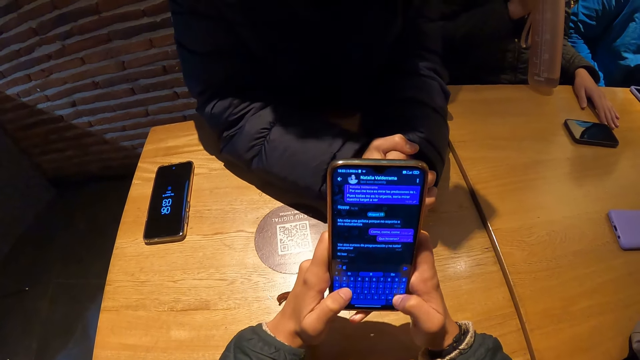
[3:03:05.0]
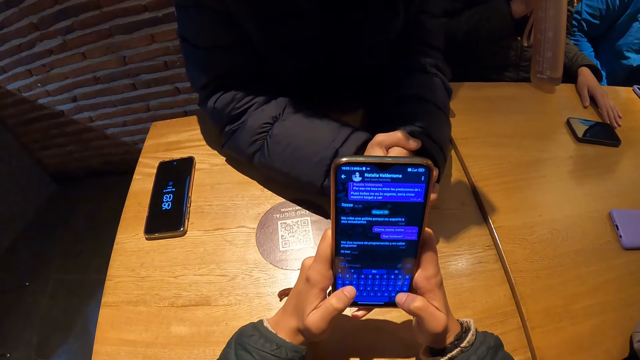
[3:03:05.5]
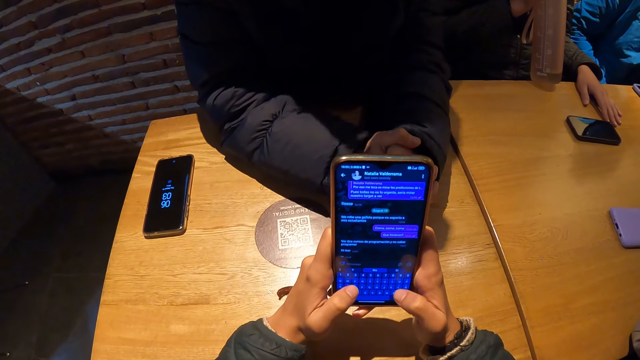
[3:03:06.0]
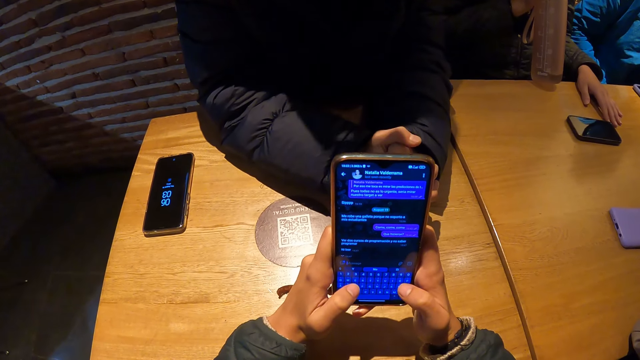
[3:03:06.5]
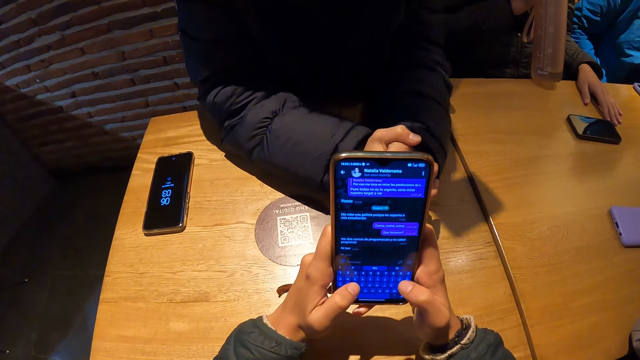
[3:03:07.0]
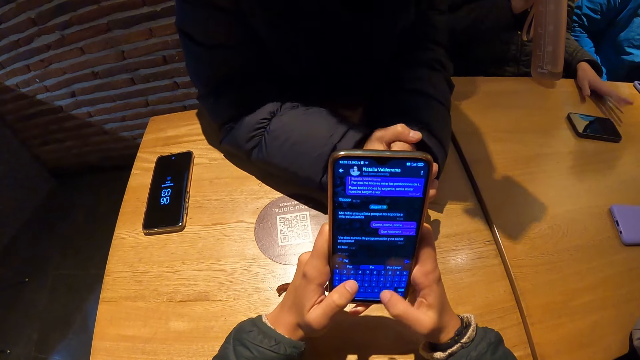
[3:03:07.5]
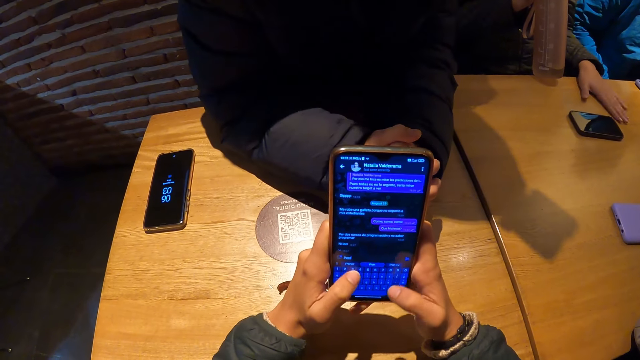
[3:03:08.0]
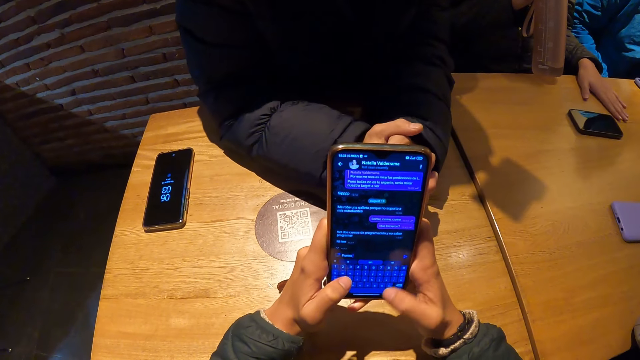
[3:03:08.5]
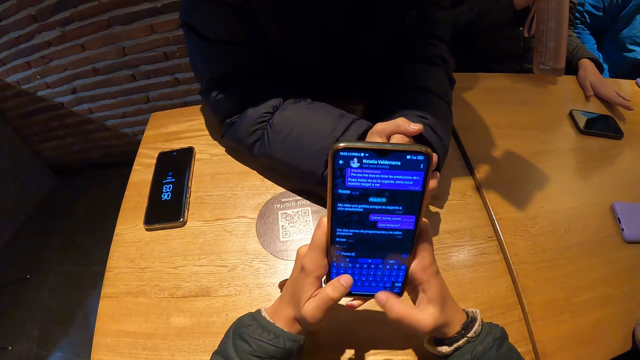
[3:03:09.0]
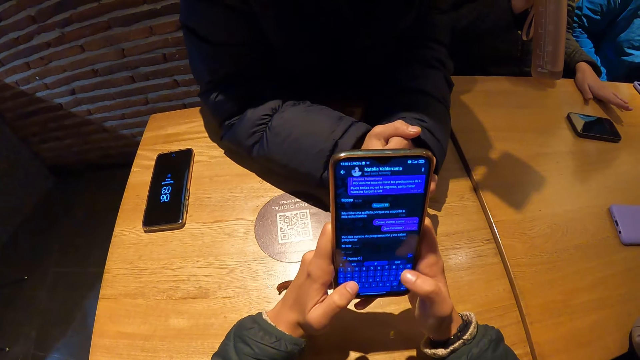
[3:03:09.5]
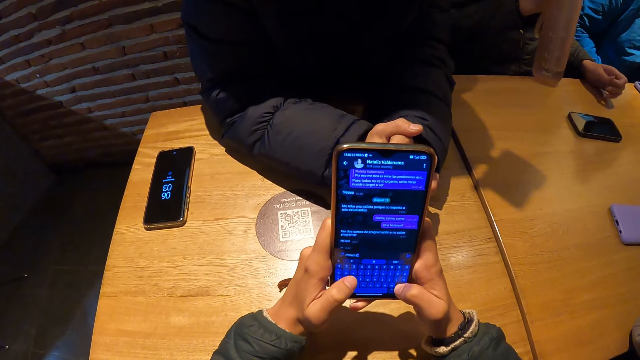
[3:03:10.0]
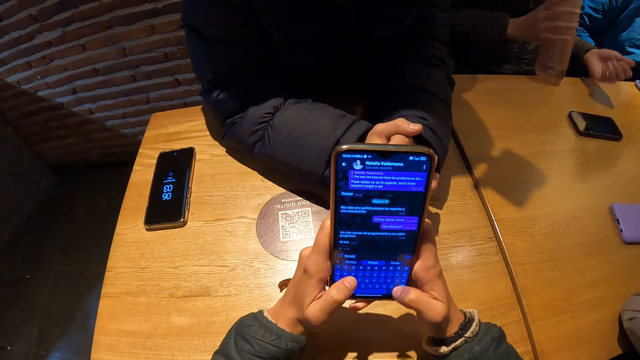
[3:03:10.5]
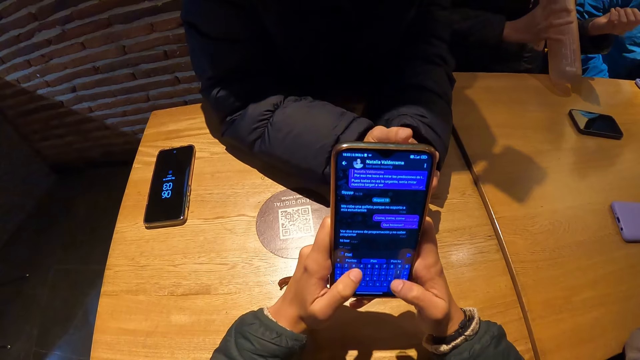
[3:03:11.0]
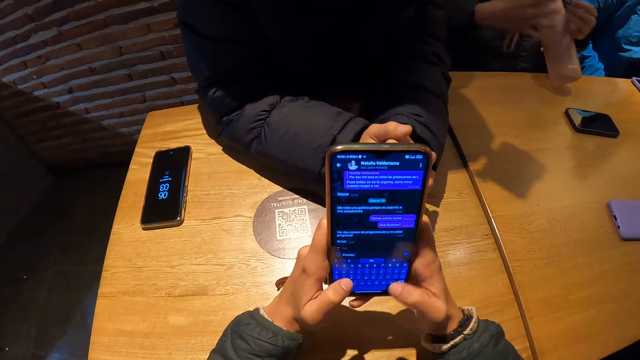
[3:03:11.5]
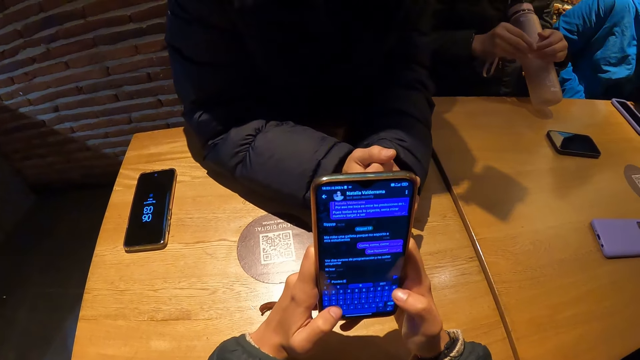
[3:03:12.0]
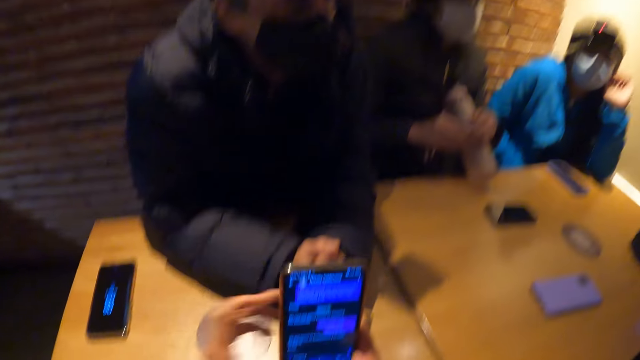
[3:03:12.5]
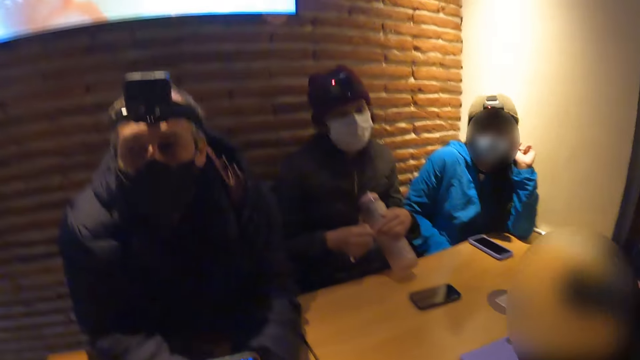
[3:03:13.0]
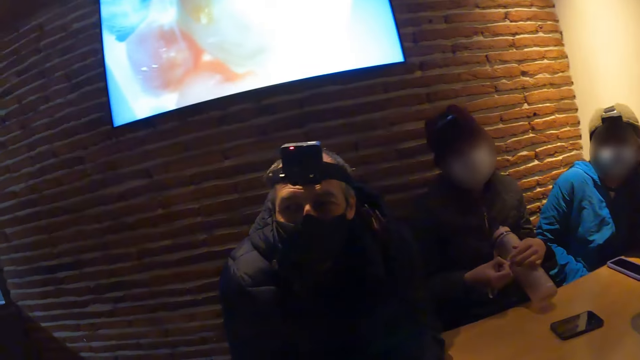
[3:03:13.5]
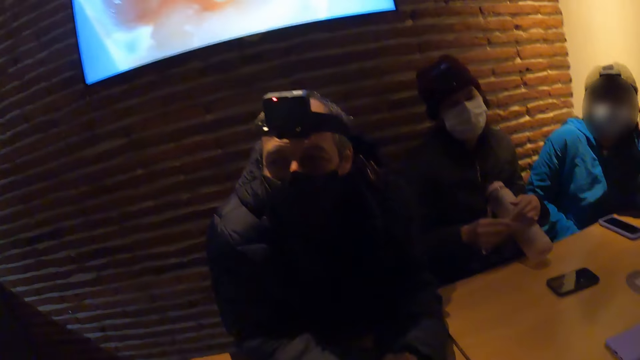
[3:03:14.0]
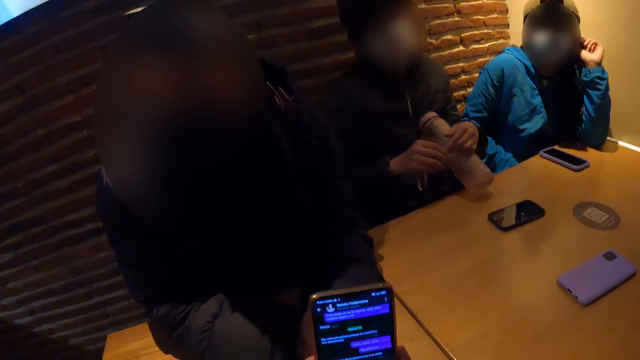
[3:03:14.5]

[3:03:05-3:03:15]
The woman removes her left hand from the table. The woman picks up the water bottle from the table with her right hand. The woman places the water bottle on the table with her right hand. The woman removes her right hand from the water bottle on the table. The woman holds the water bottle on the table with her left hand. The woman cleans her left finger with her right hand. The camera wearer removes her left hand from the phone in her right hand. She stares around the room.

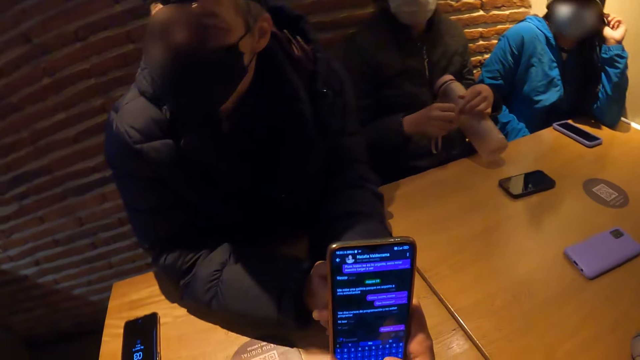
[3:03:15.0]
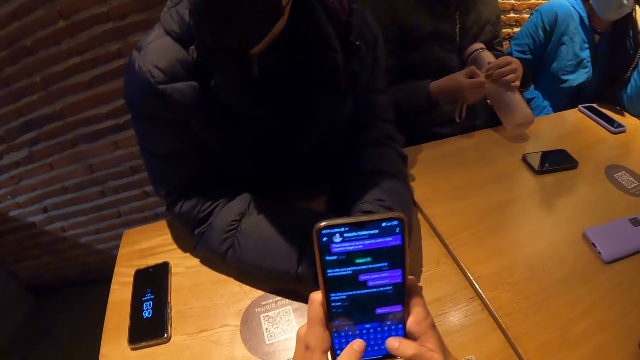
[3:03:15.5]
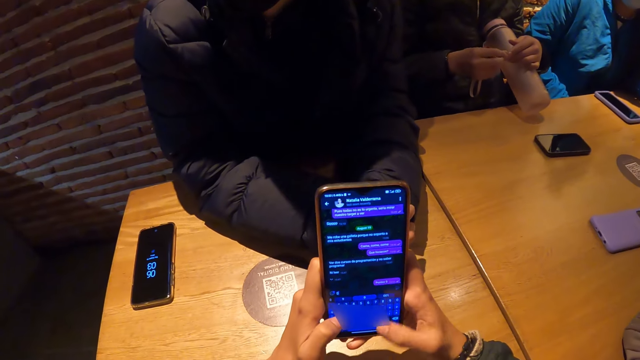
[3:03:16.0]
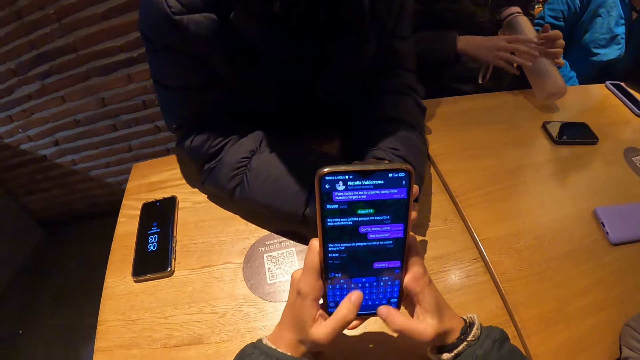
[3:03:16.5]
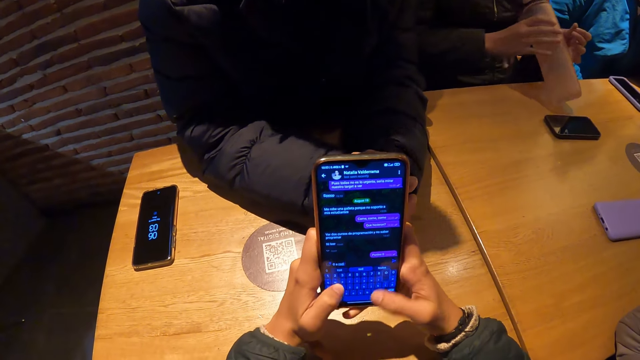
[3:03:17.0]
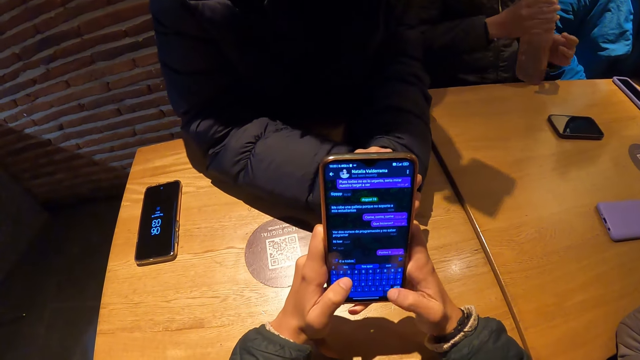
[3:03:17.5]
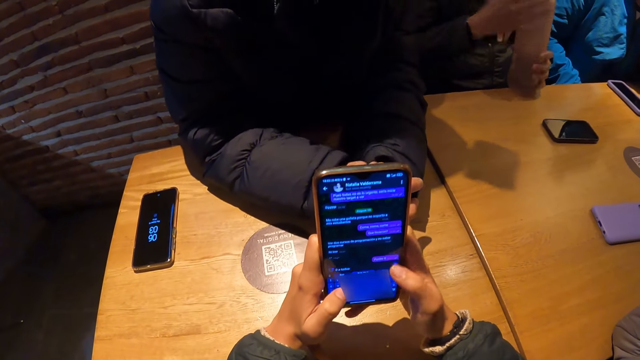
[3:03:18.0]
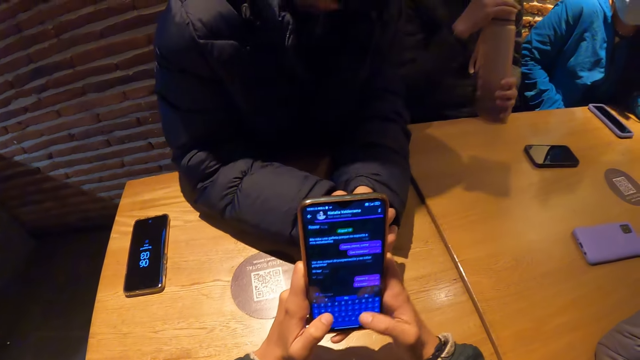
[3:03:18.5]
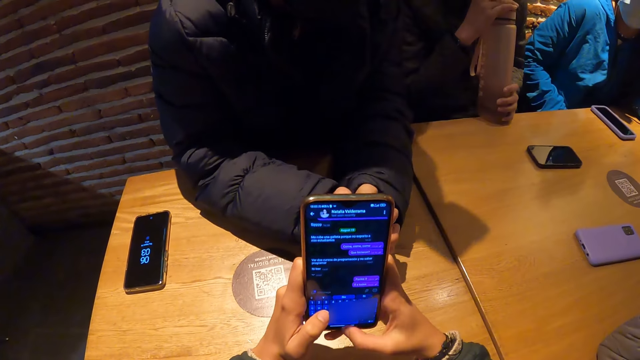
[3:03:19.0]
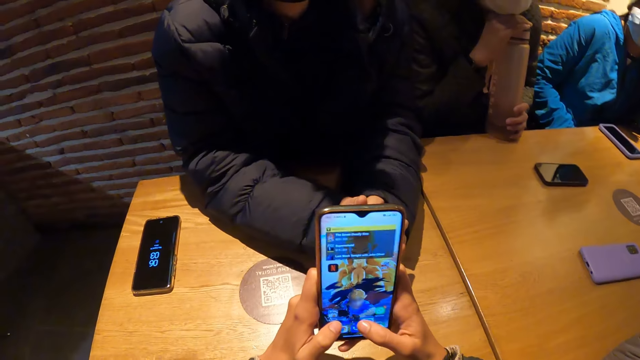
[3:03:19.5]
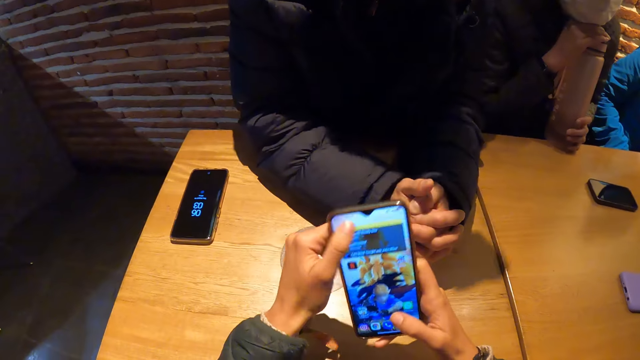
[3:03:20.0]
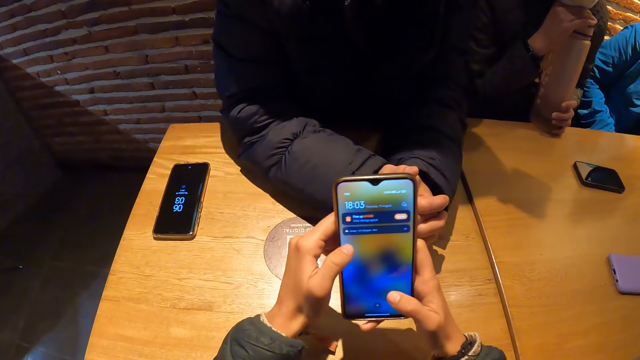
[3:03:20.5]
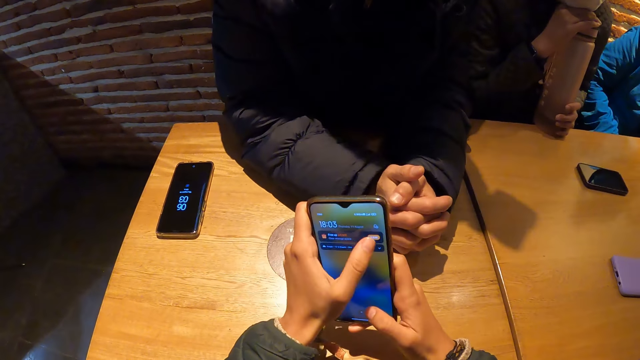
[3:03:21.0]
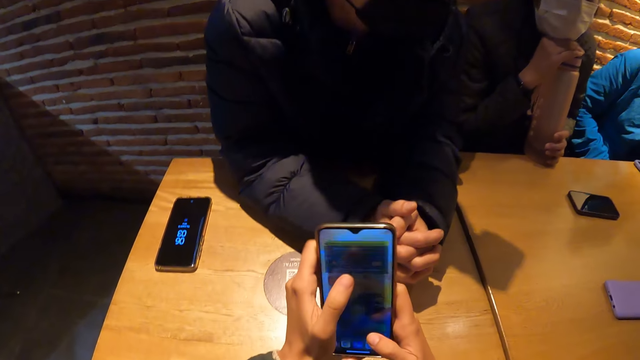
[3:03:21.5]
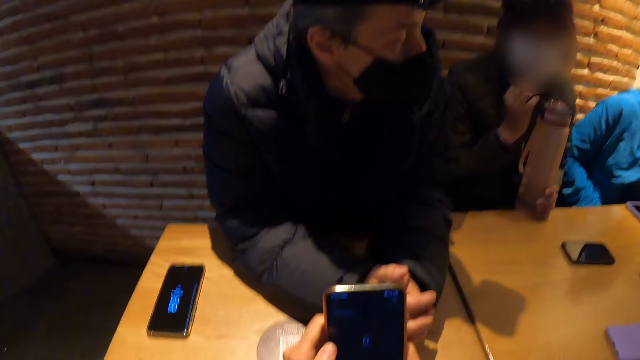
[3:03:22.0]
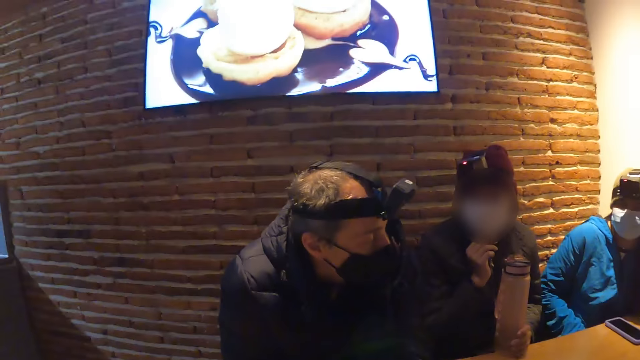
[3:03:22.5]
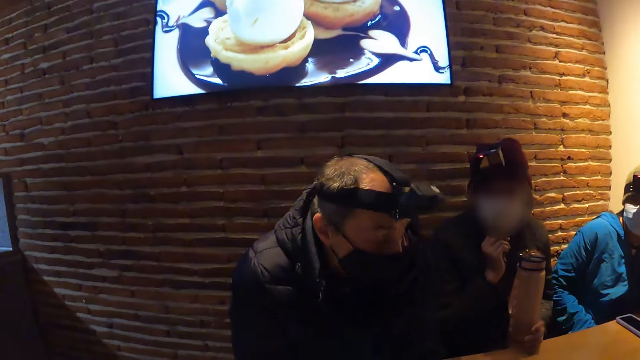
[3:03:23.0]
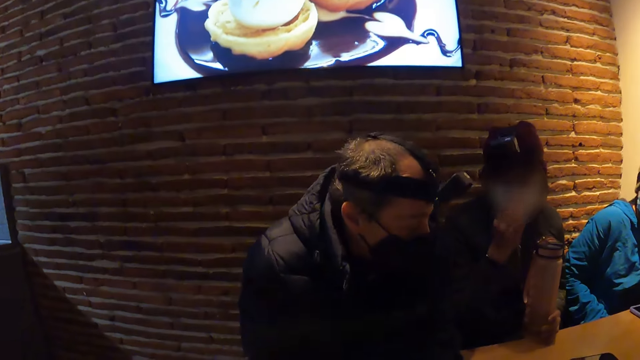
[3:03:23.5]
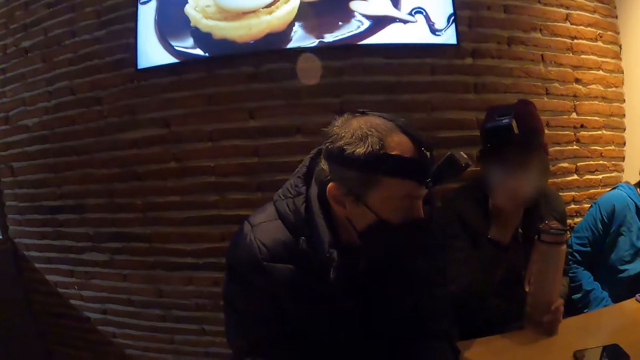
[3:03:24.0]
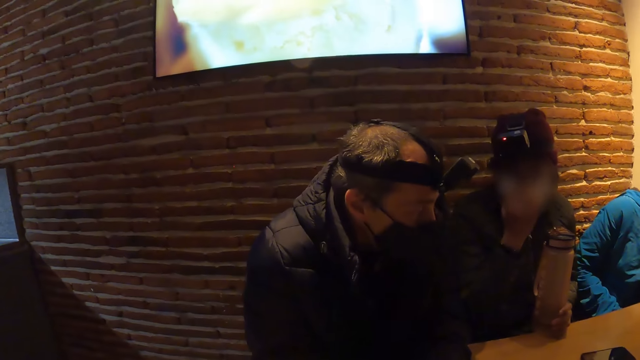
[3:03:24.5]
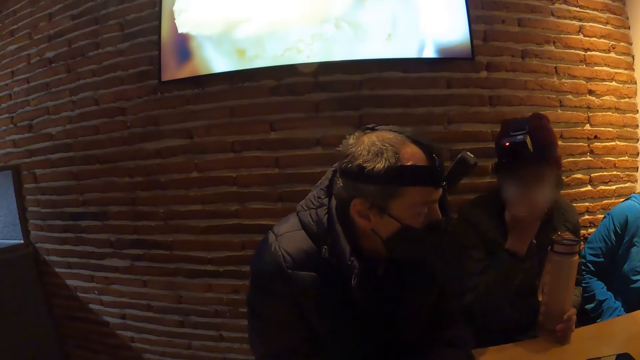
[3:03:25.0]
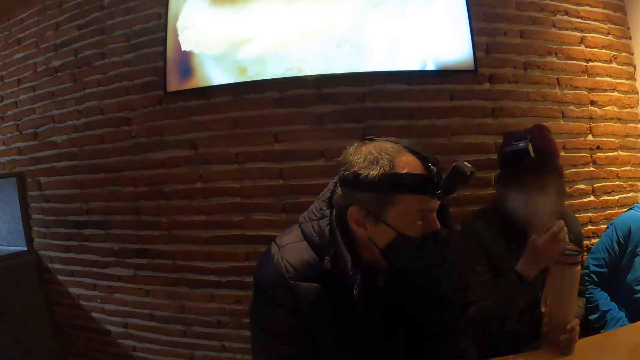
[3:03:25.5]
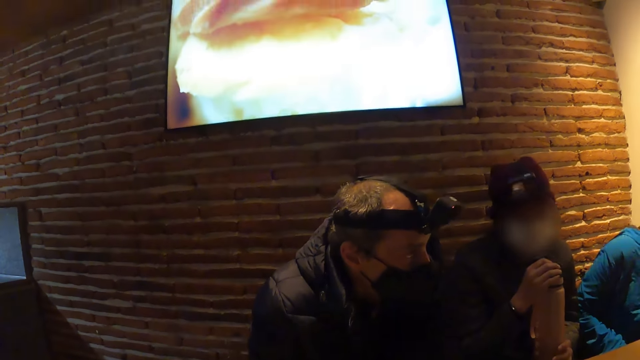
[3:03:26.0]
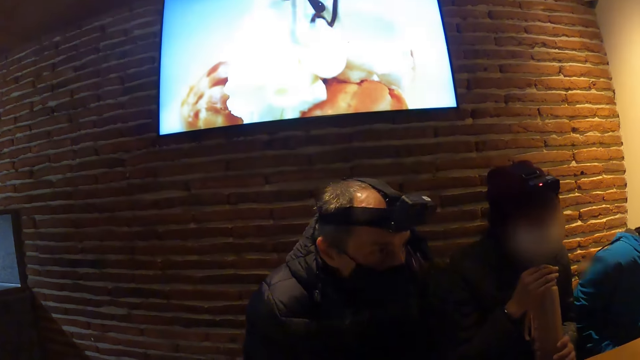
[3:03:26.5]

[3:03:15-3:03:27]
The camera wearer operates a phone. She holds the phone with her hands. She presses the phone with her hands. The woman raises the water bottle on the table with her right hand. The woman holds the water bottle in her right hand with her left hand. The woman places her head on her right hand on the water bottle on the table. The woman removes her head from her right hand on the water bottle on the table and removes her right hand from the water bottle on the table. The camera wearer stares at the television. The woman adjusts a nose mask on her face with her right hand. The woman places her right hand on the water bottle on the table.
